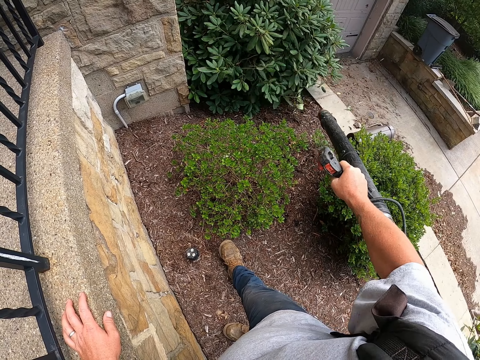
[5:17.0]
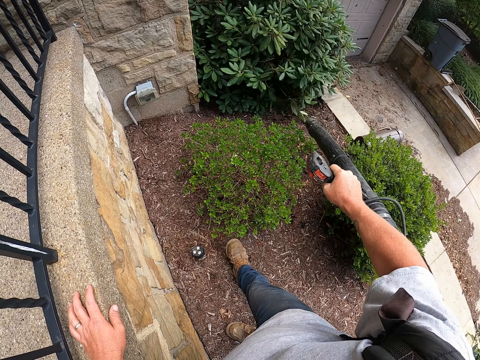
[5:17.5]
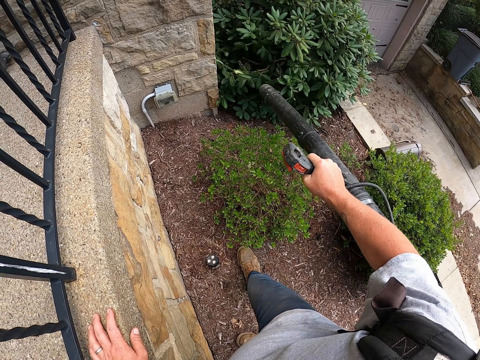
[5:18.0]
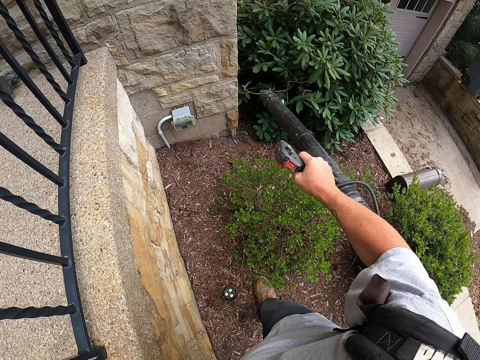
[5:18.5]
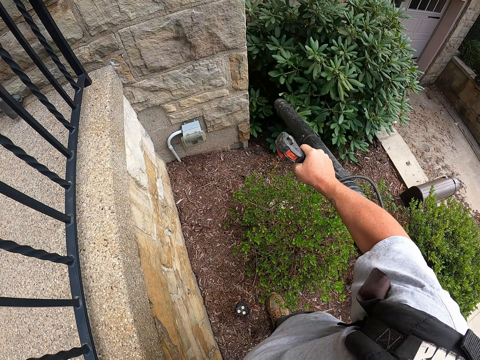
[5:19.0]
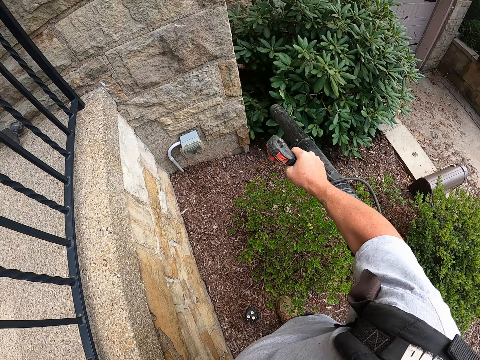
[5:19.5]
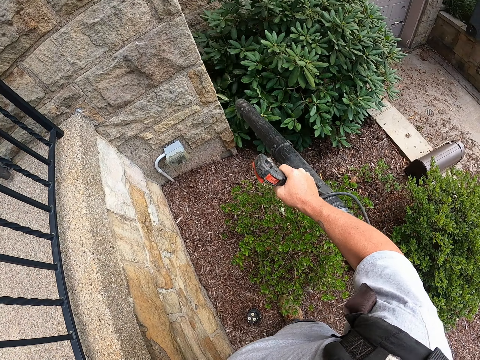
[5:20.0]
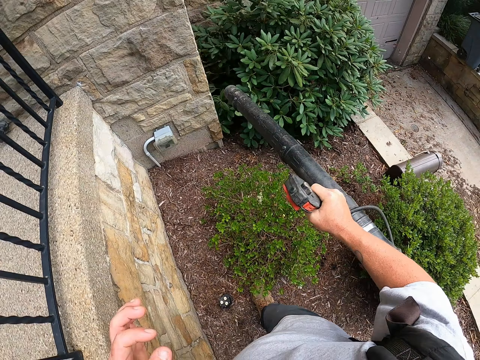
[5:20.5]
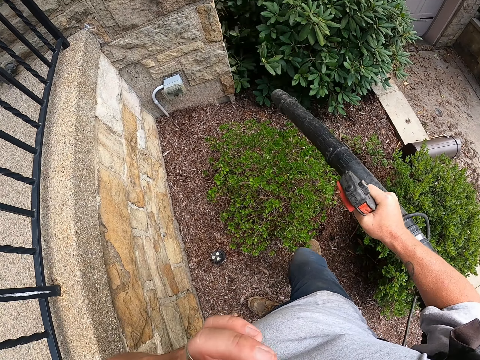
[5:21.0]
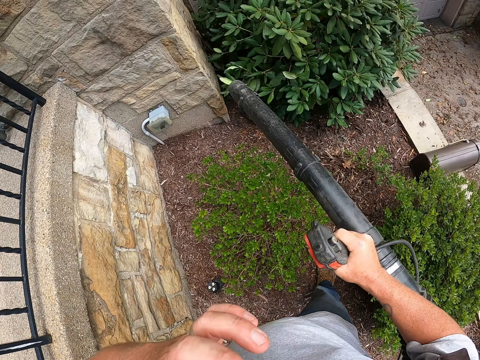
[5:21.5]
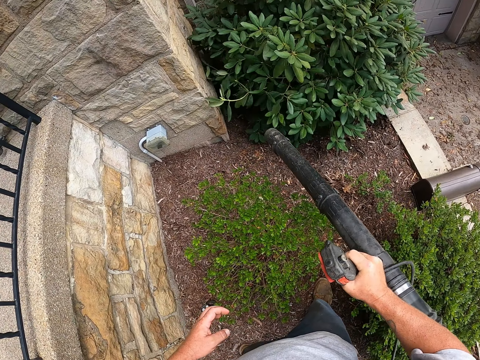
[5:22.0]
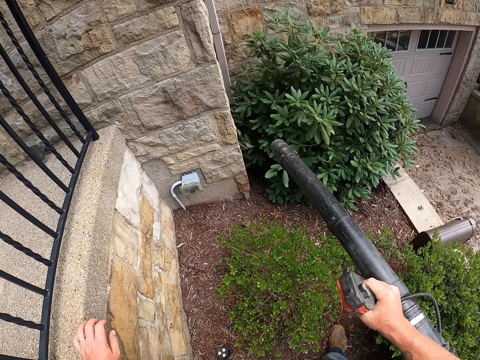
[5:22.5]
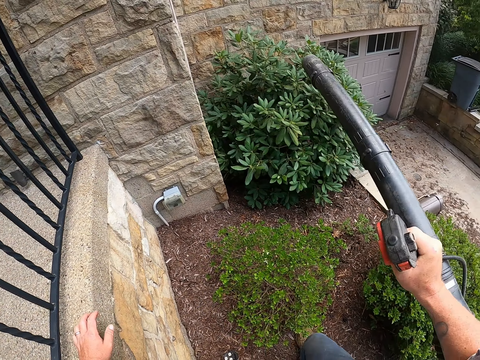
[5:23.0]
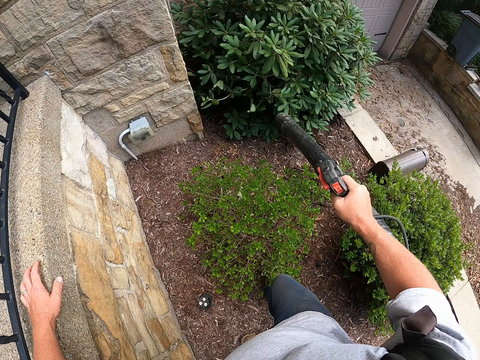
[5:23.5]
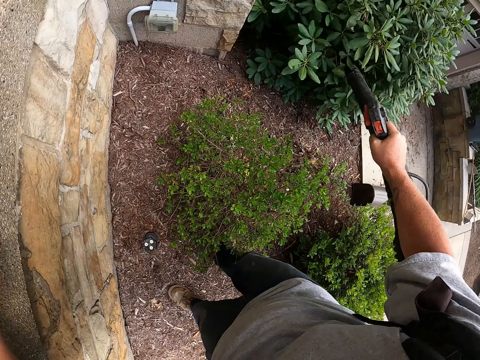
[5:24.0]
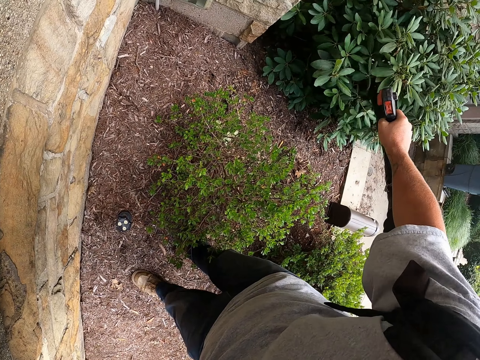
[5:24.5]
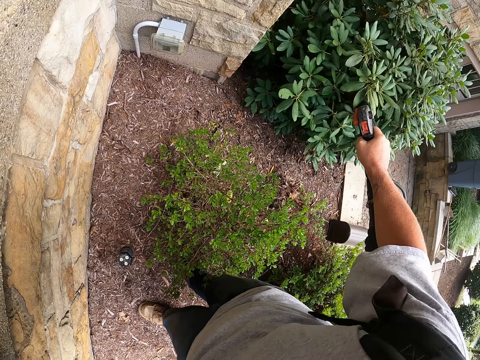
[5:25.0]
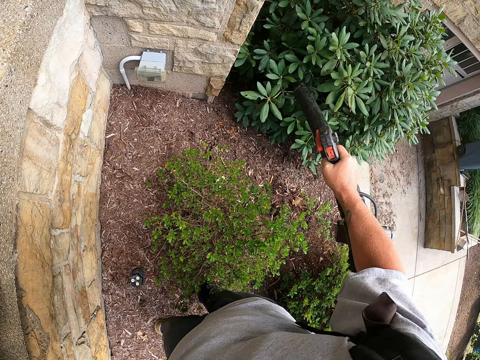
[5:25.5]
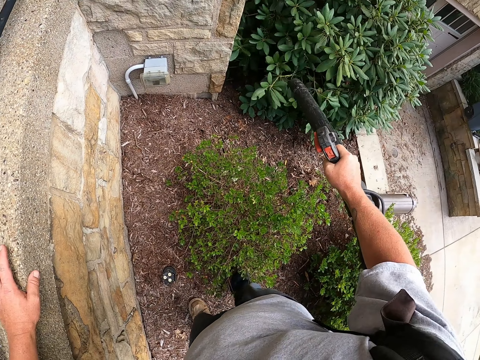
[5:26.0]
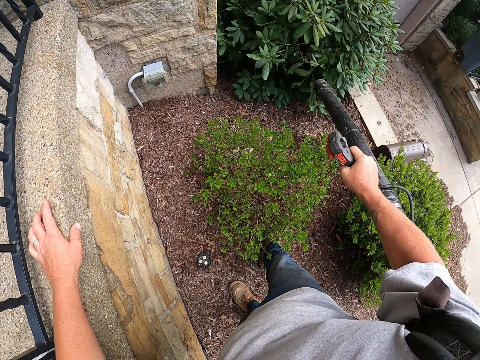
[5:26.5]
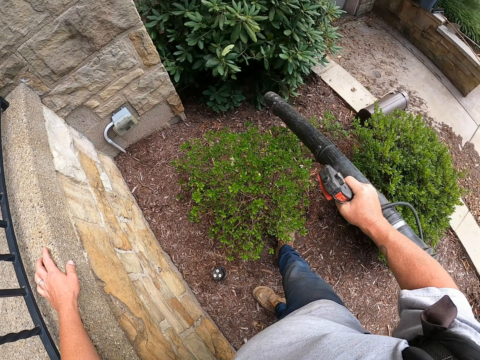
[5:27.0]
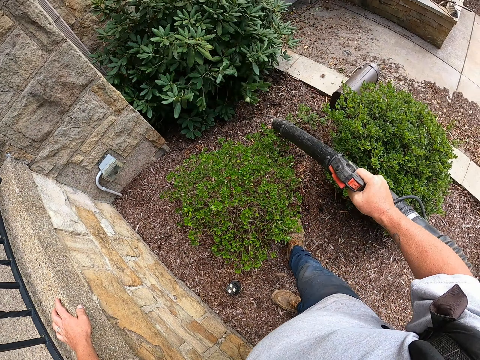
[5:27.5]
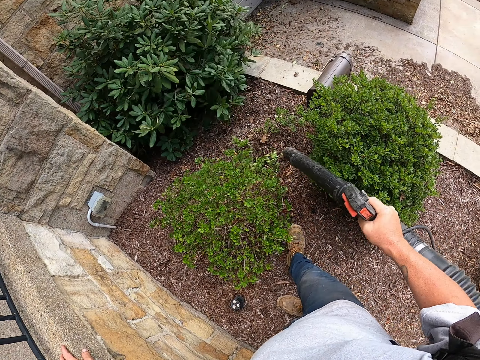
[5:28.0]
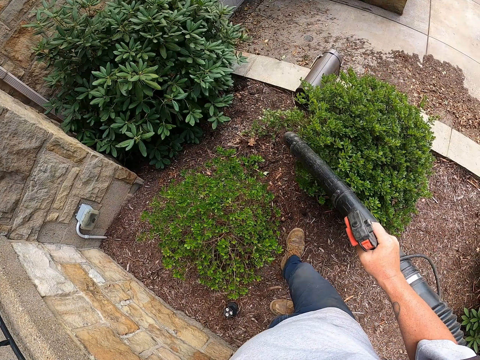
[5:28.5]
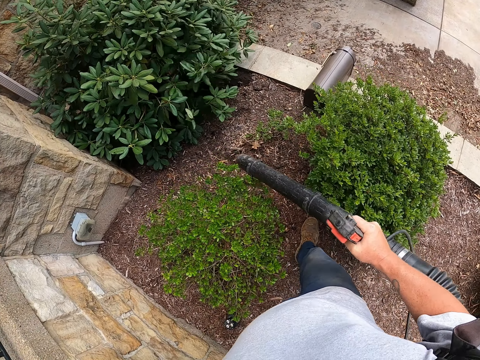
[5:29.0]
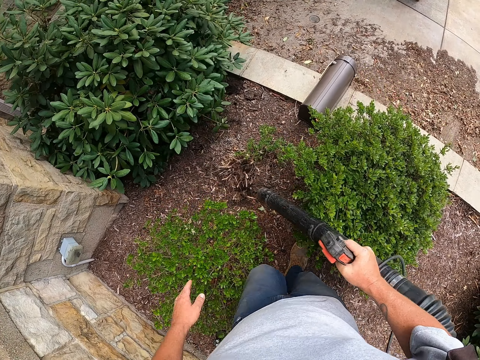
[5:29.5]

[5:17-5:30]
The camera wearer lifts his left hand.

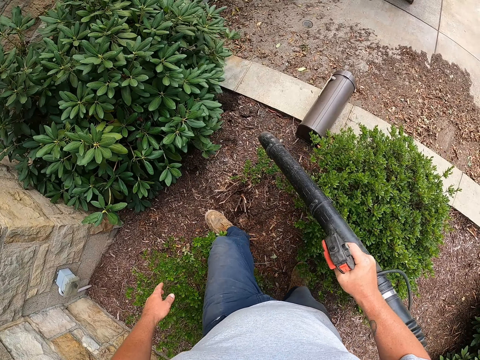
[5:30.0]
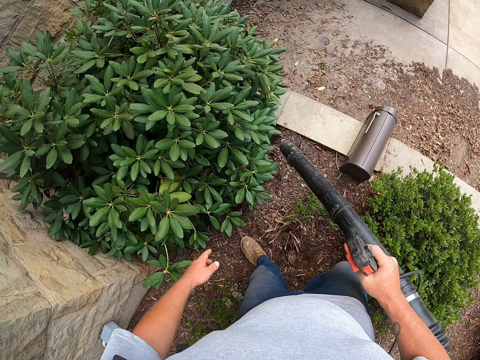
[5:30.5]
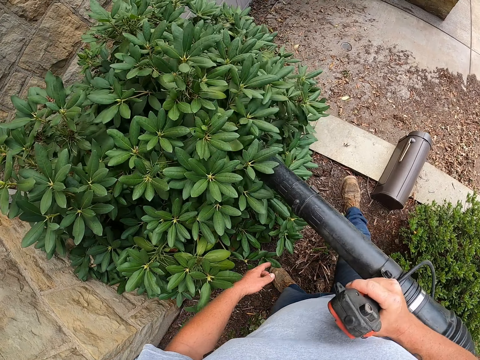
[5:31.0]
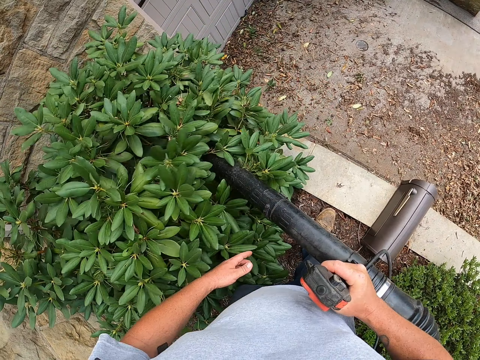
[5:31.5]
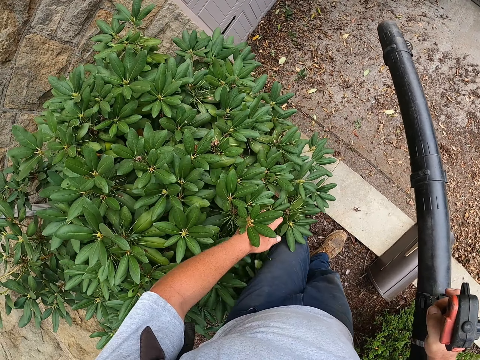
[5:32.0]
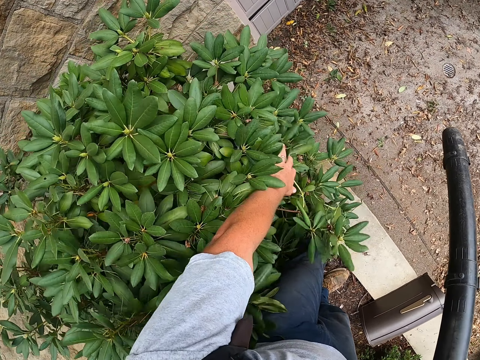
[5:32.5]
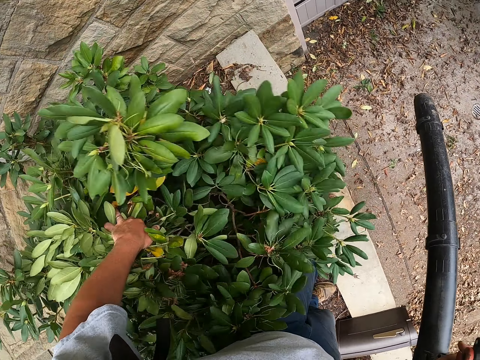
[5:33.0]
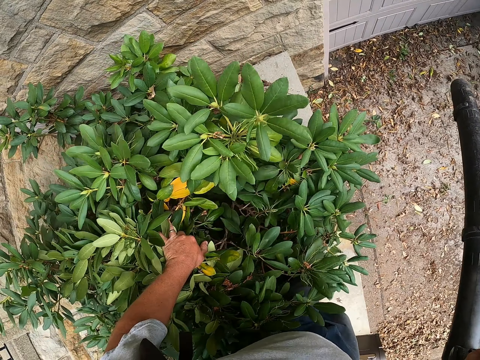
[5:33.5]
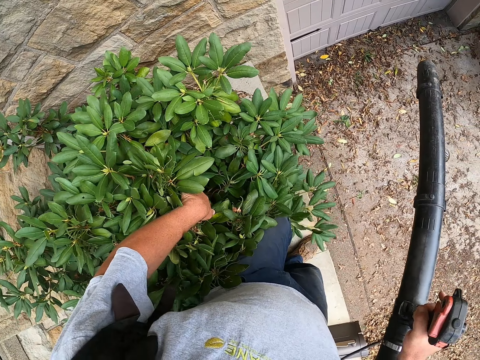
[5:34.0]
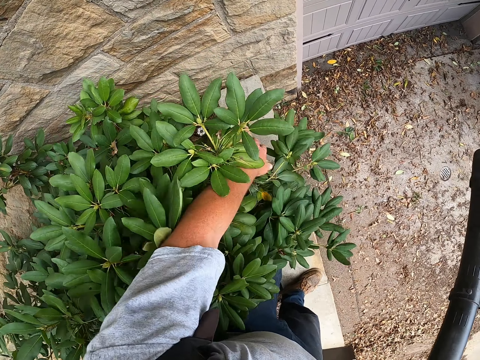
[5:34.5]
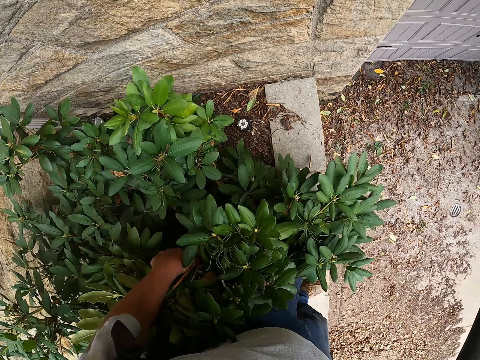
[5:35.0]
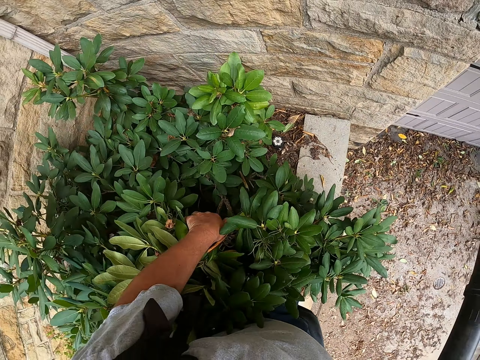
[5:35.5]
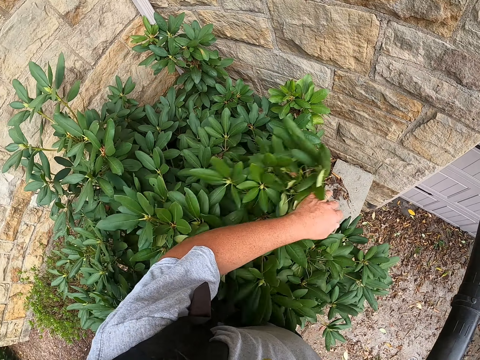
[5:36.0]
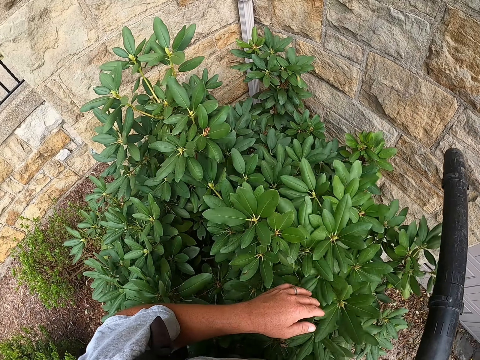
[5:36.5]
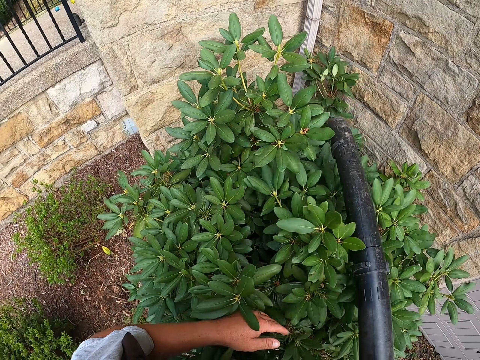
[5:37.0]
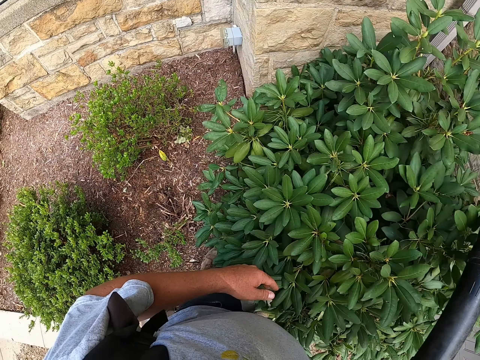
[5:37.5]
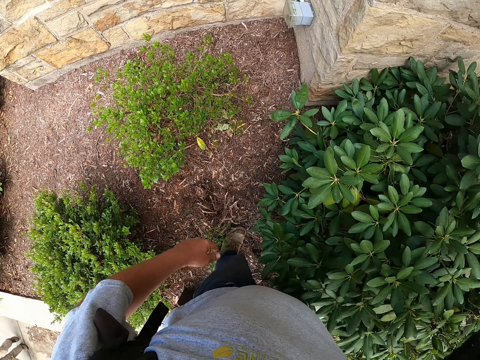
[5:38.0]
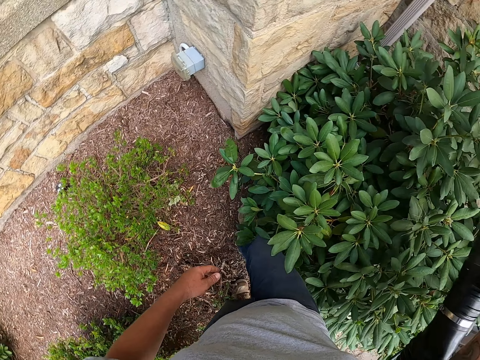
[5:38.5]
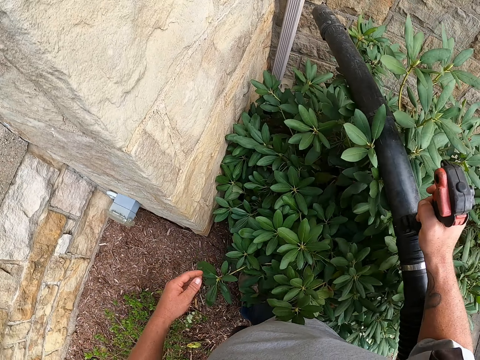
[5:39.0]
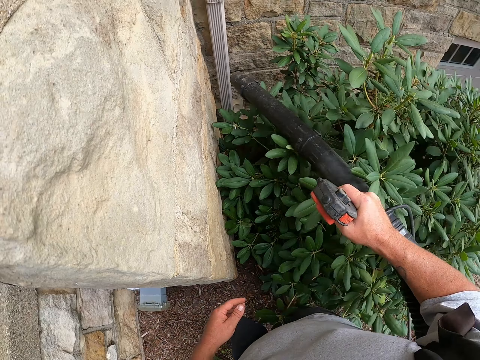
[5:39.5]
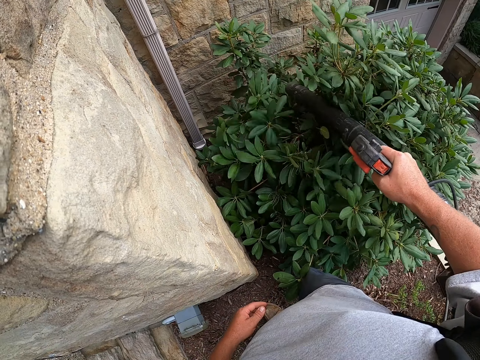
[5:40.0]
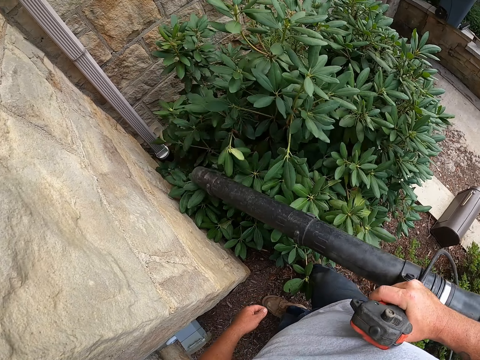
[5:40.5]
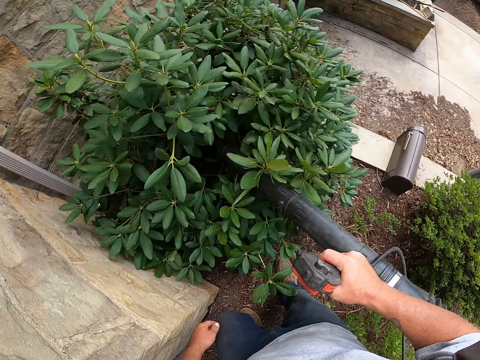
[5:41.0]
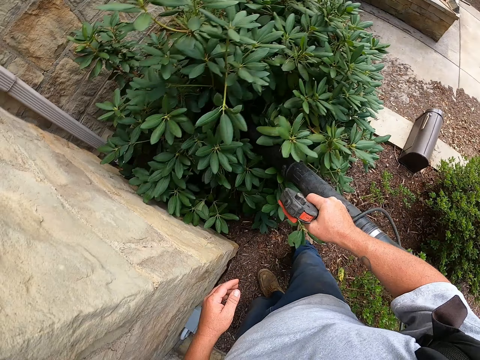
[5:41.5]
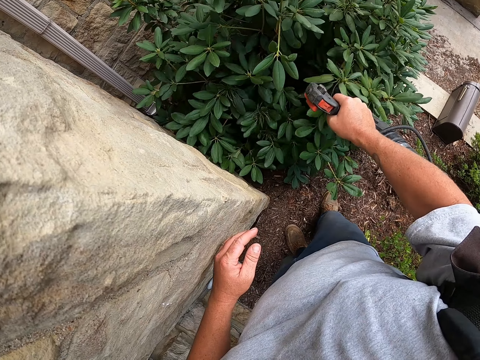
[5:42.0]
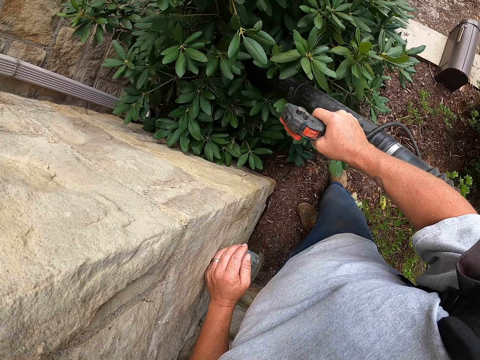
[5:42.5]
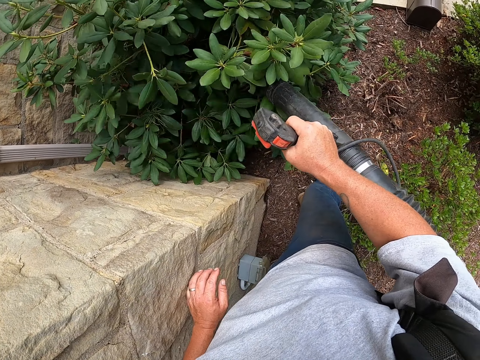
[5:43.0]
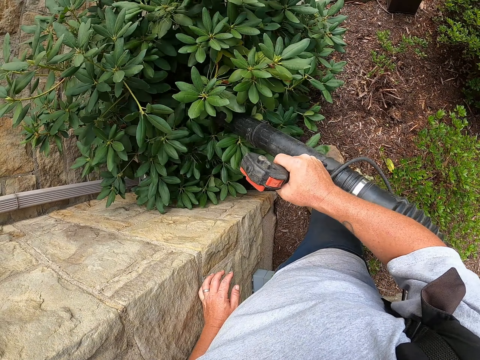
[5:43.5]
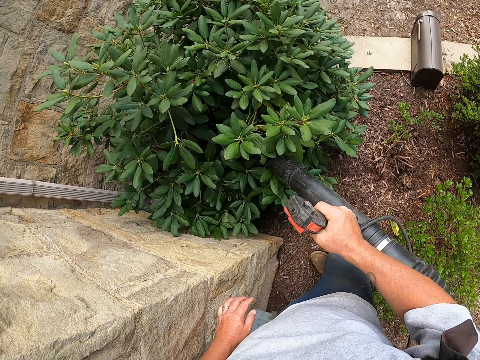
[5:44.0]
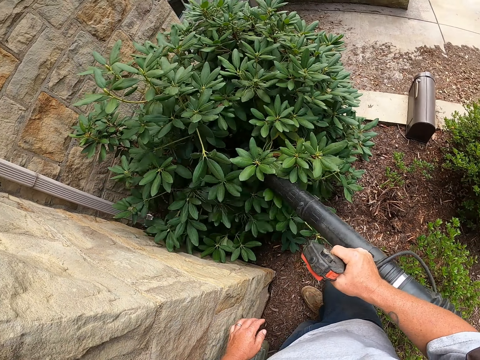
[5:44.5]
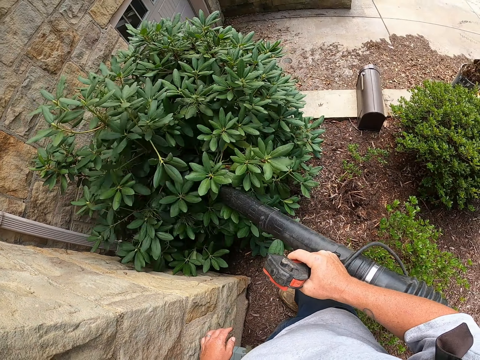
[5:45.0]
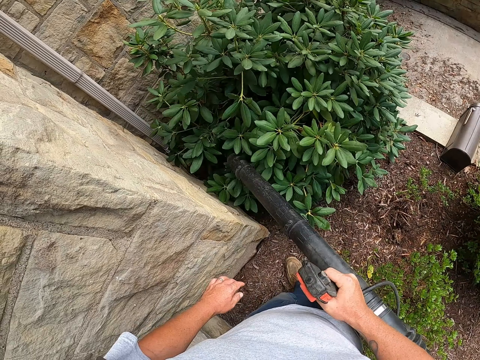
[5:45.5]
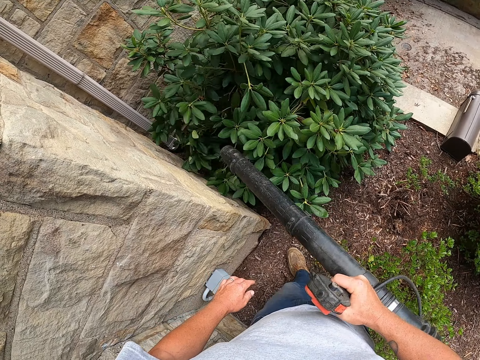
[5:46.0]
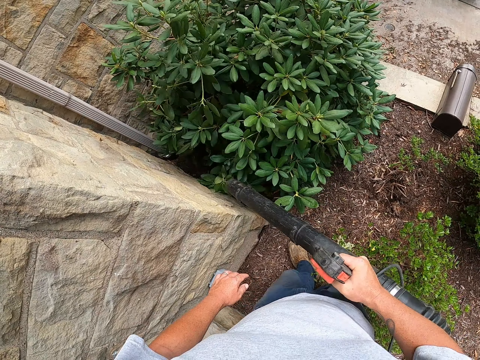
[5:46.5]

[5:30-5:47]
The camera wearer turns the bush leaves with the left hand. They insert the leaf blower in the bush.
